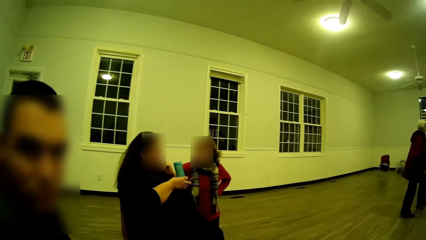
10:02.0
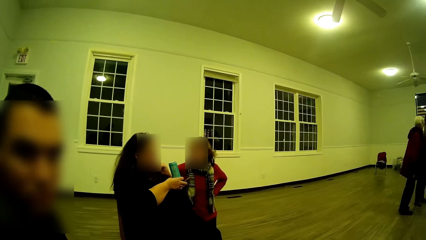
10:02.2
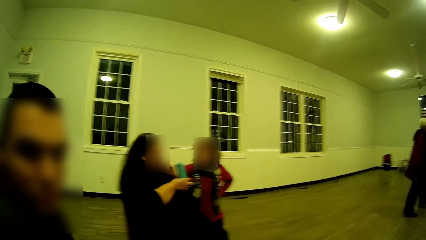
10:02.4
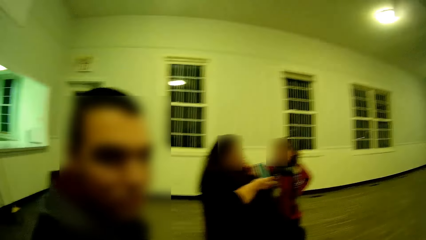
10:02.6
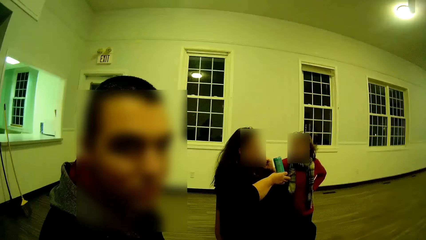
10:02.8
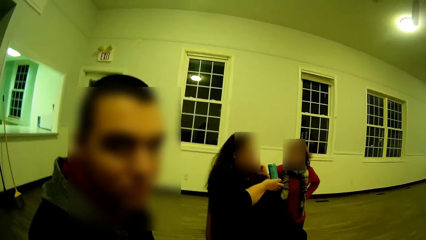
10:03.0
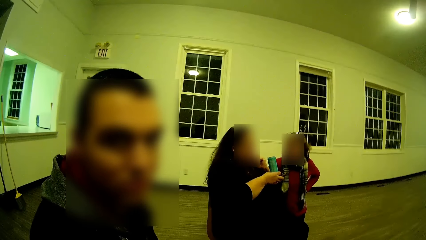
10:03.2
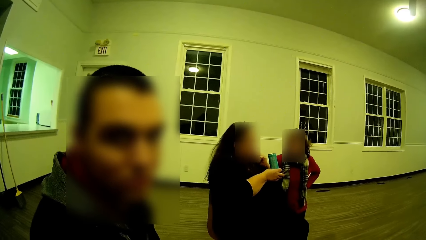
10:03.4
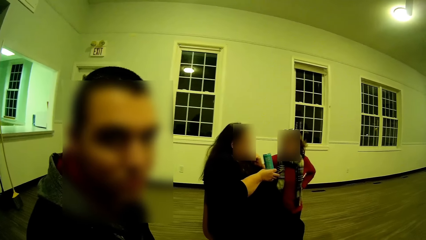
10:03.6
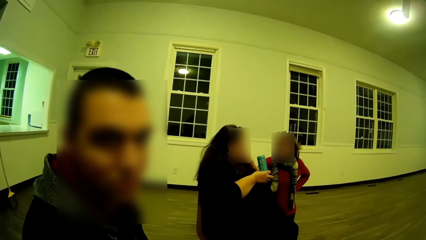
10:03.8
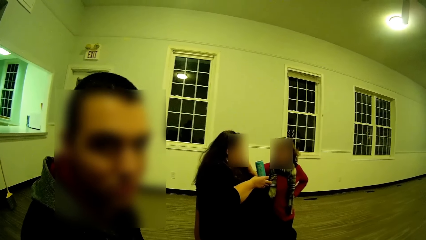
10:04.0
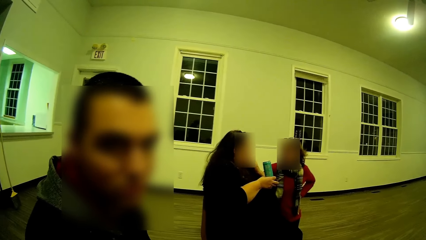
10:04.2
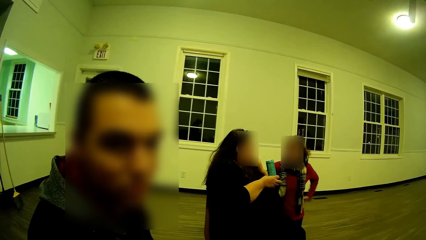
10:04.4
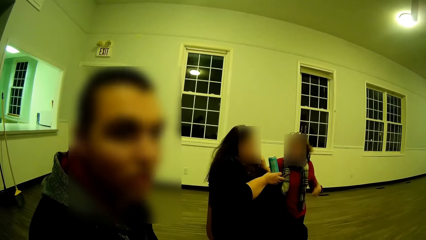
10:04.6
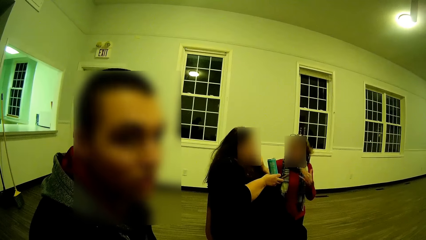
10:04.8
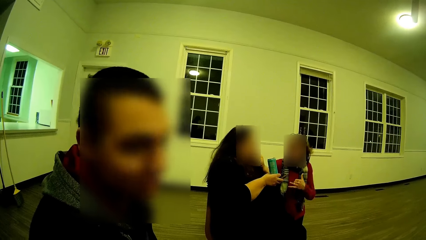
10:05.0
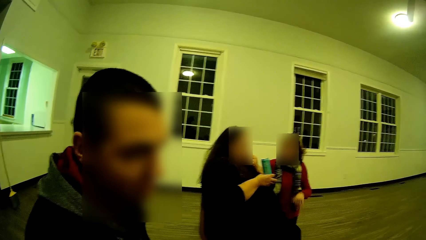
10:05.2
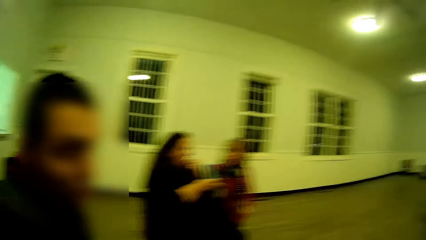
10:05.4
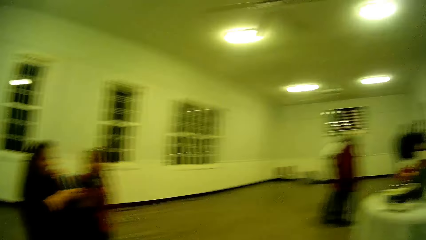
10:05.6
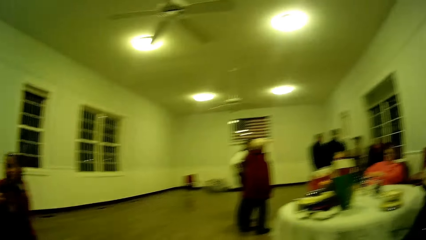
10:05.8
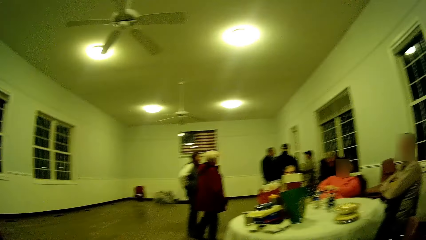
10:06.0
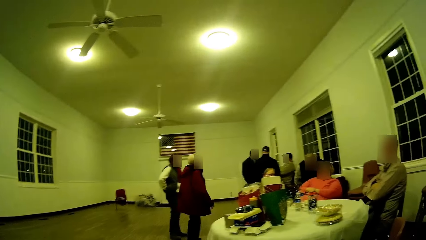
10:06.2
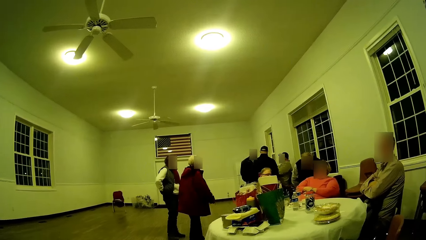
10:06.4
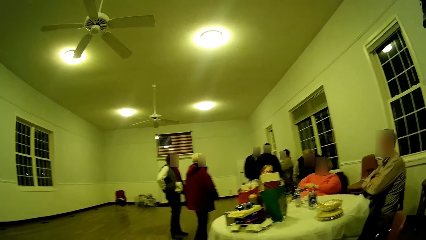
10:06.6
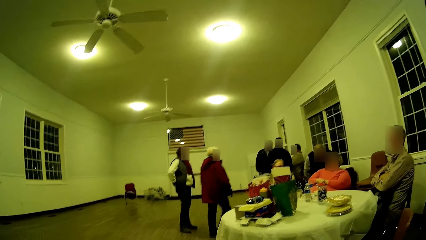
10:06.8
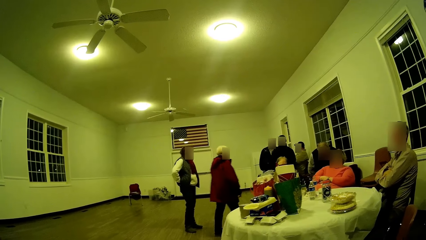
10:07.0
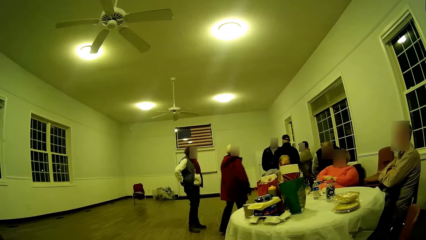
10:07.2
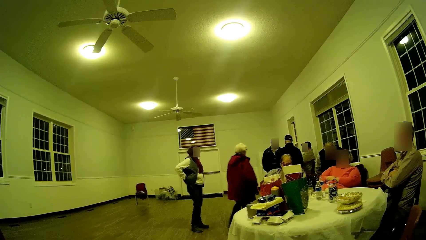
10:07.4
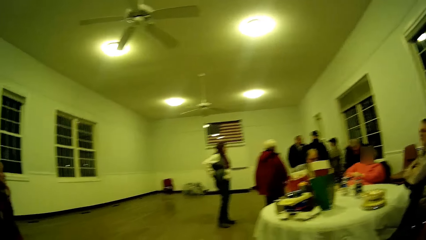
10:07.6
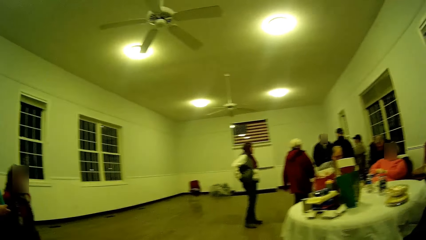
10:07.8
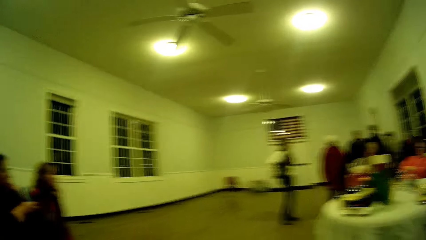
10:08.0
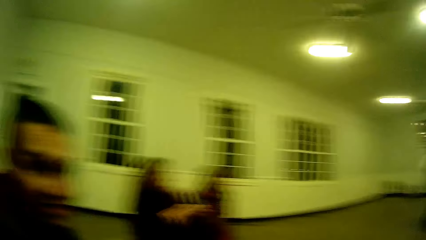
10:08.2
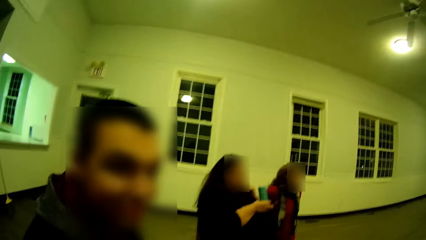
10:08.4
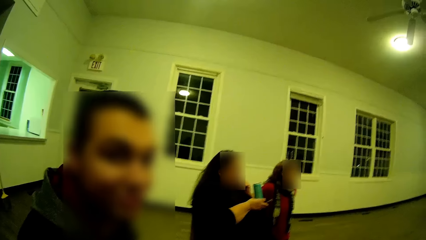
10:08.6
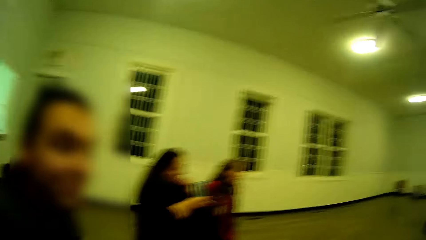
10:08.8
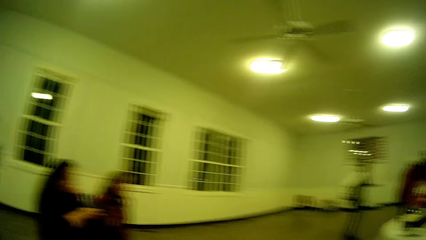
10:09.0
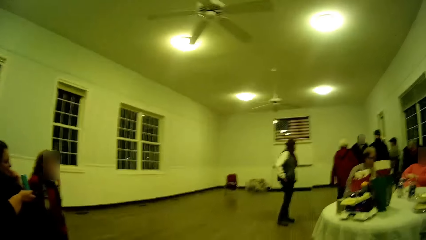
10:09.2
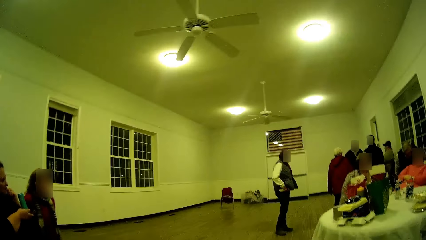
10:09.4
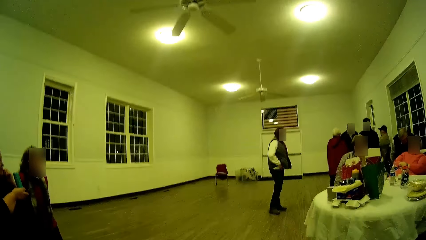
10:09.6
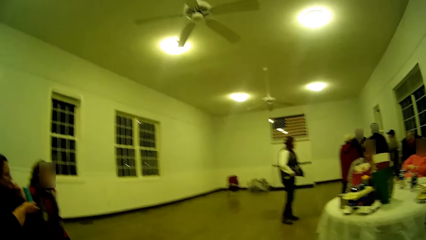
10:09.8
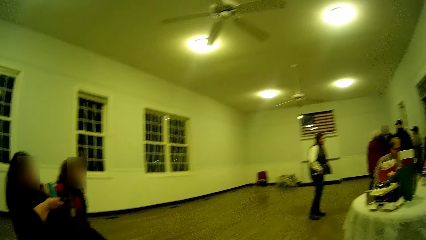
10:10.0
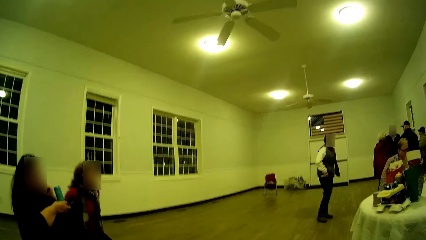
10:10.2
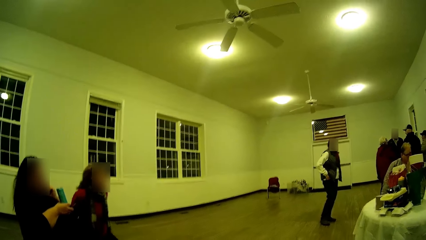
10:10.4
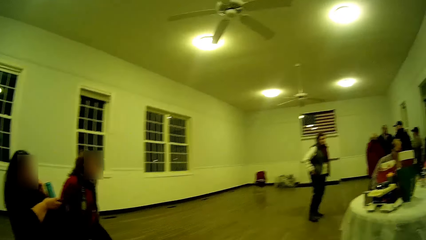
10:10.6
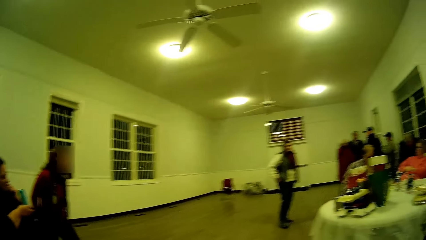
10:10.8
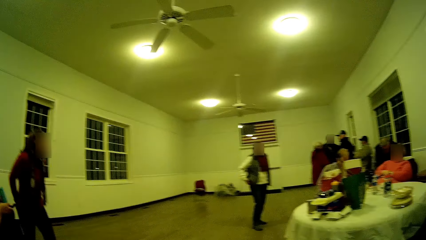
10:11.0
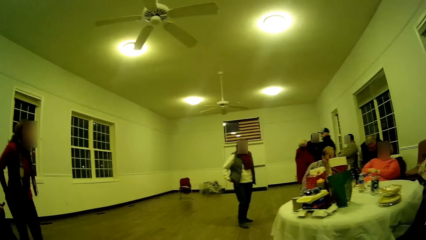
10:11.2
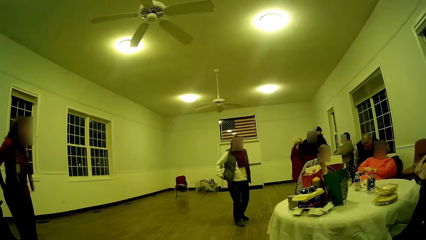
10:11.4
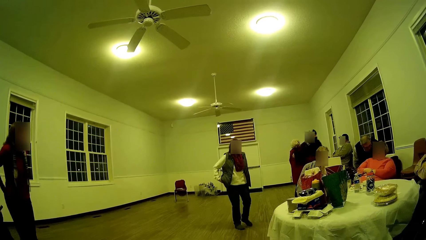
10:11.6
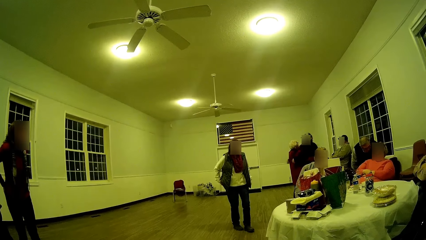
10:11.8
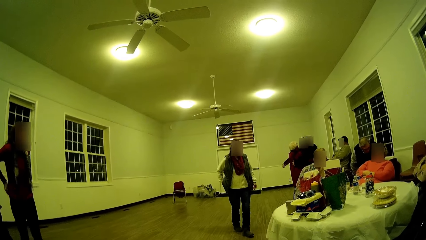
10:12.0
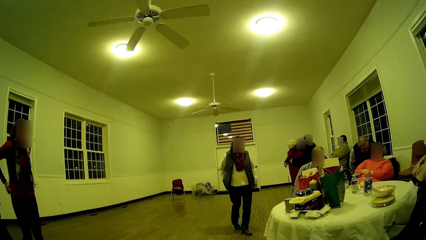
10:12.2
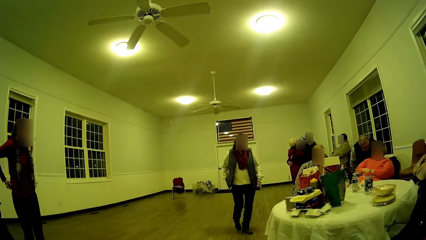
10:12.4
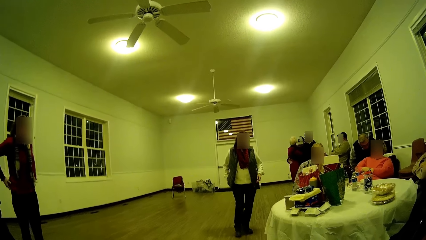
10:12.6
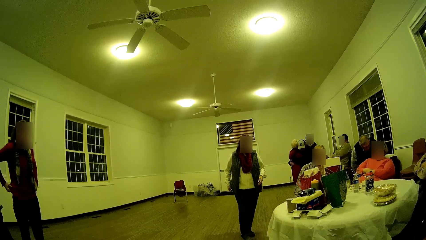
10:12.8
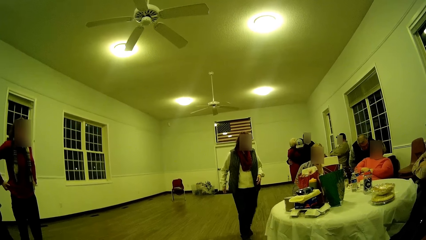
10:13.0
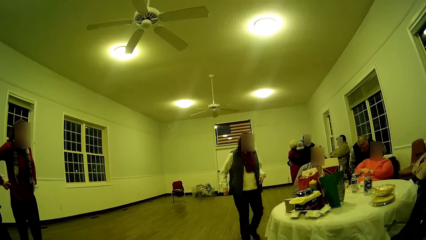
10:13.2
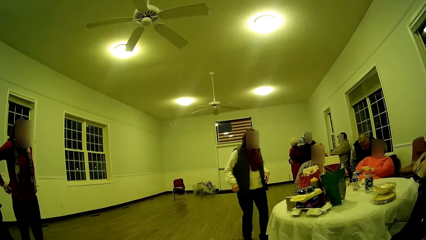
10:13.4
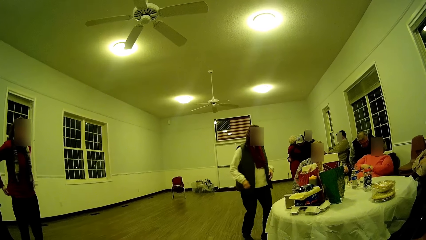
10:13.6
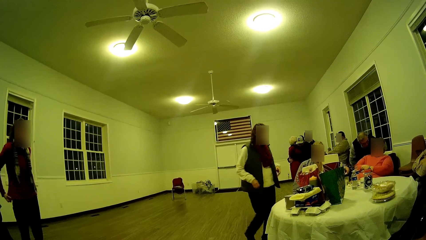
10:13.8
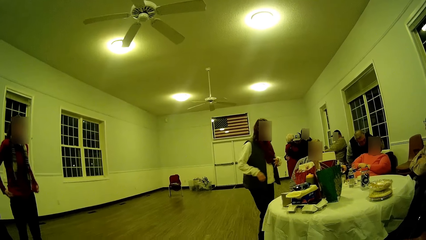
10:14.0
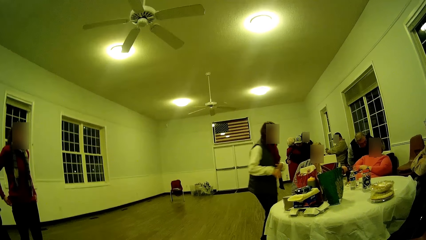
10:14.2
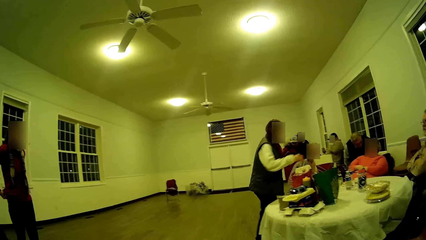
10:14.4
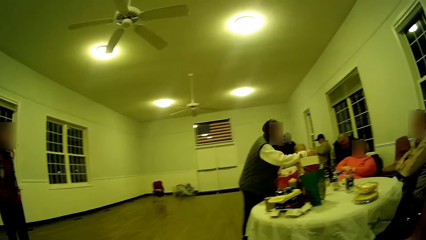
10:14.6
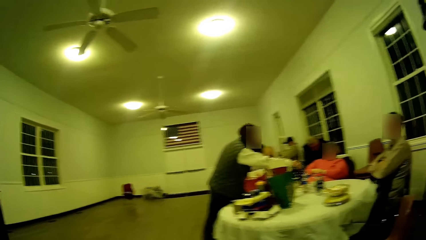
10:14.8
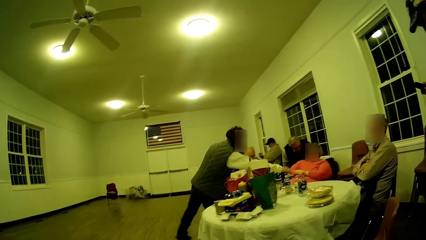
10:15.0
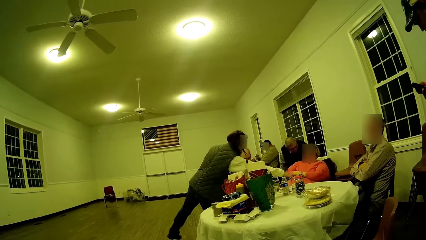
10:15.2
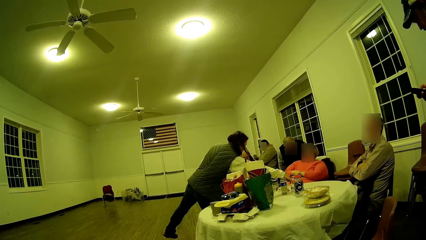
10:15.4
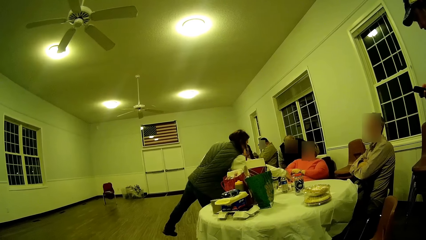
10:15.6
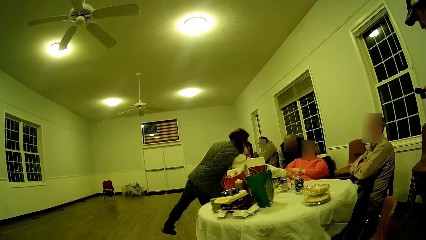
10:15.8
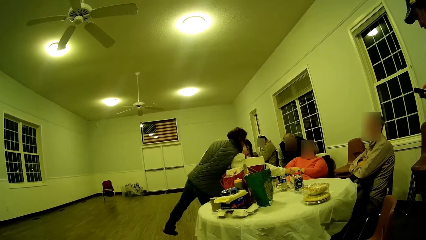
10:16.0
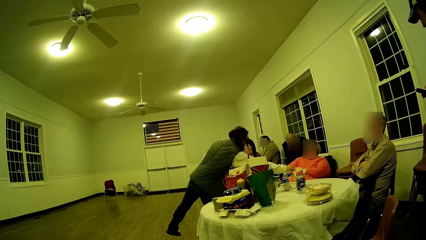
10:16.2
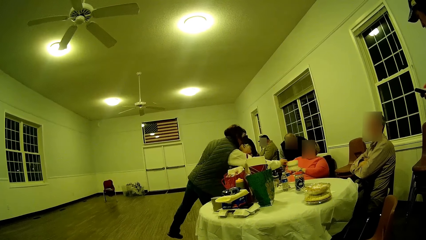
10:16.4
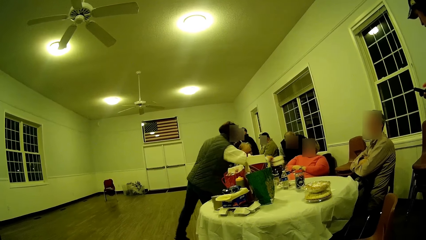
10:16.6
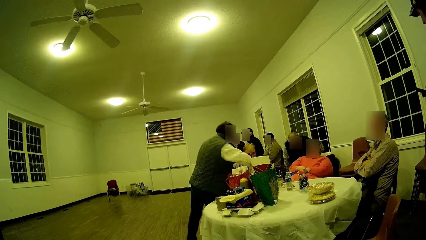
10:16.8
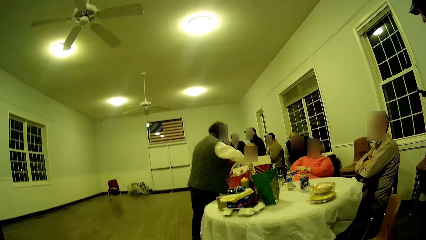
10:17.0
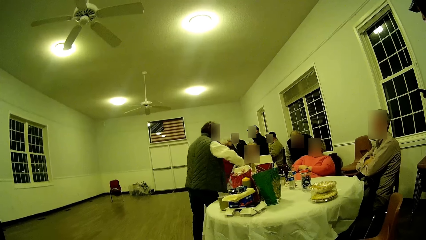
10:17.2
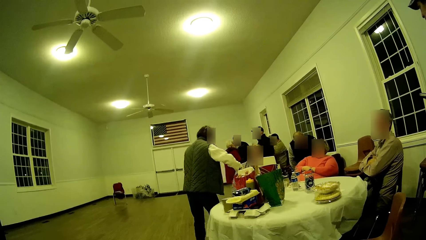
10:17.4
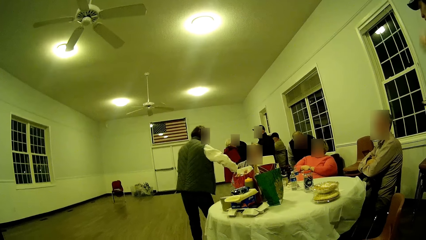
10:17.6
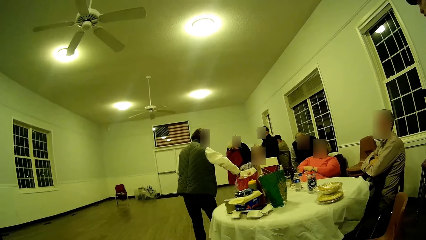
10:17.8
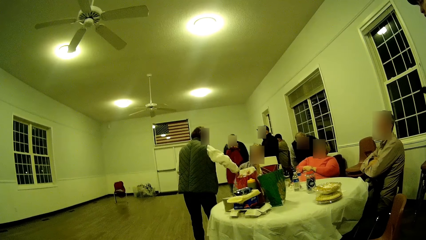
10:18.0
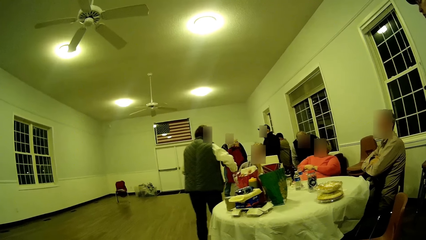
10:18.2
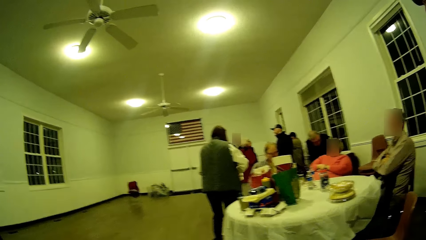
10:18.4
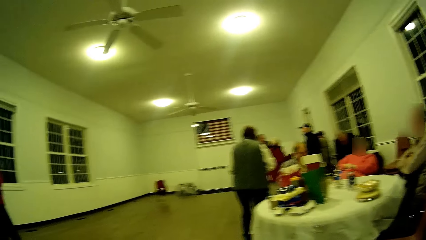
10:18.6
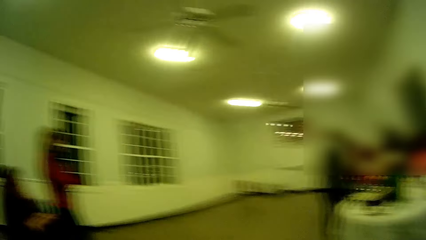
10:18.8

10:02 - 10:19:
A man looks at the camera. The camera wearer looks around.
